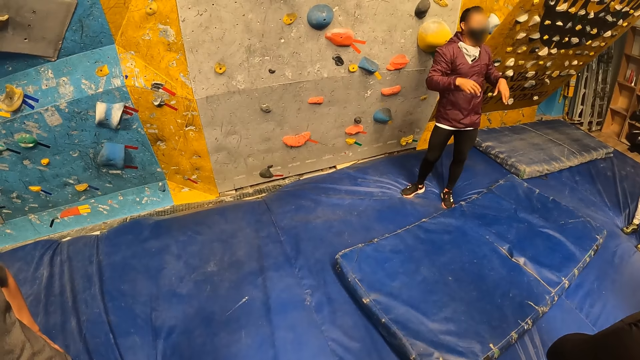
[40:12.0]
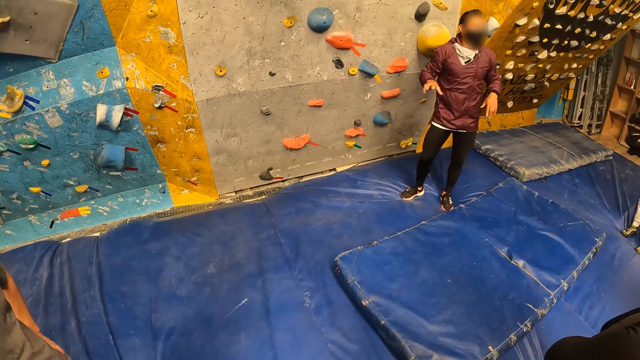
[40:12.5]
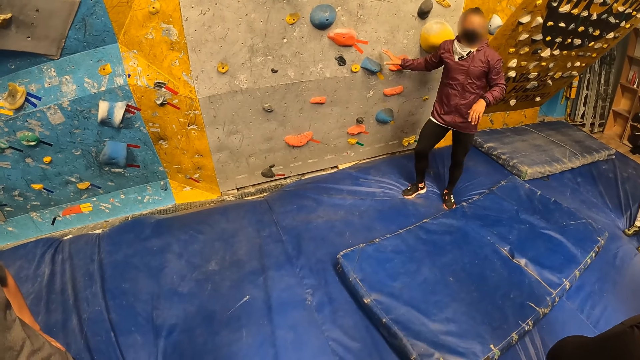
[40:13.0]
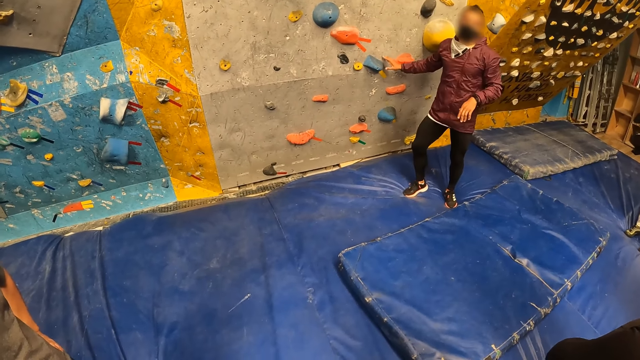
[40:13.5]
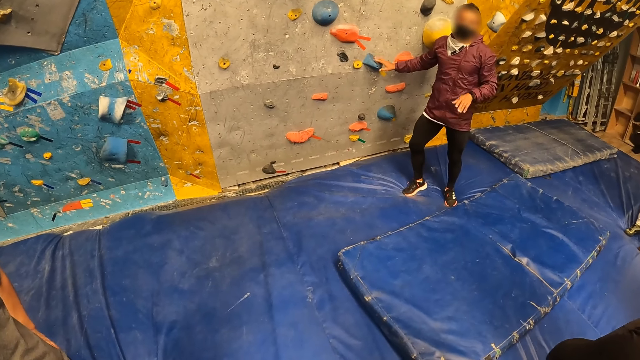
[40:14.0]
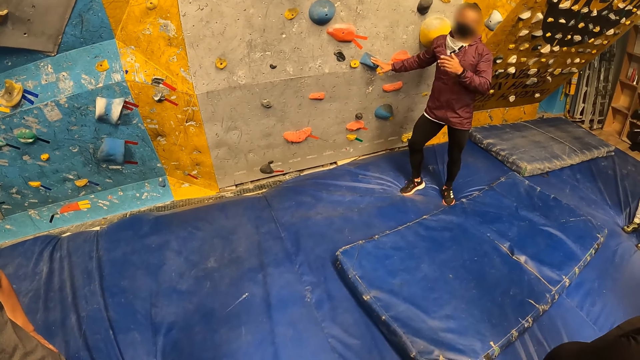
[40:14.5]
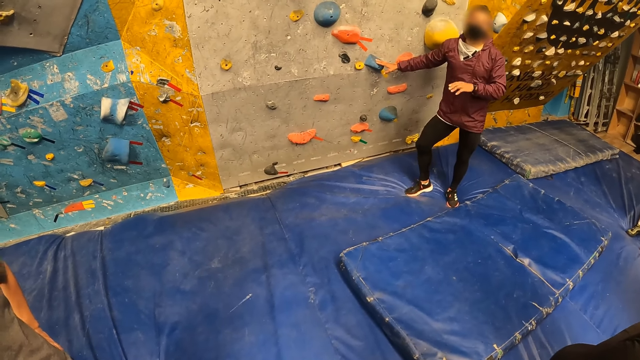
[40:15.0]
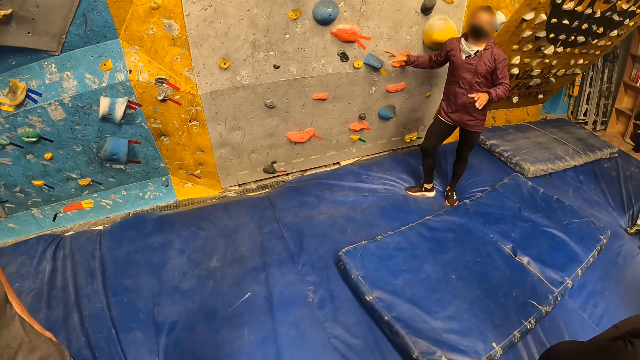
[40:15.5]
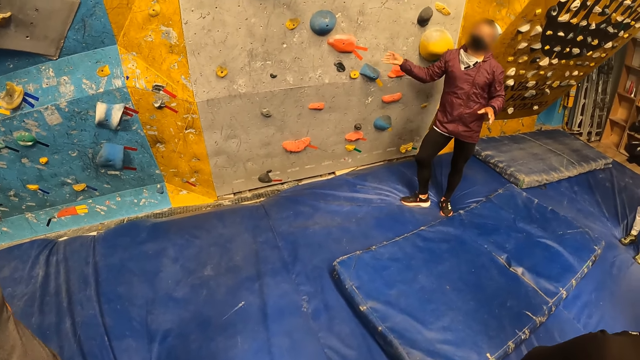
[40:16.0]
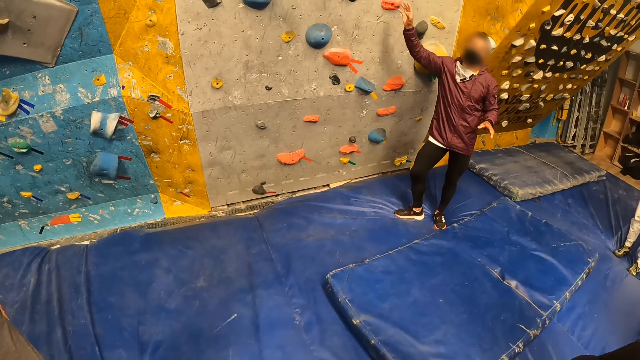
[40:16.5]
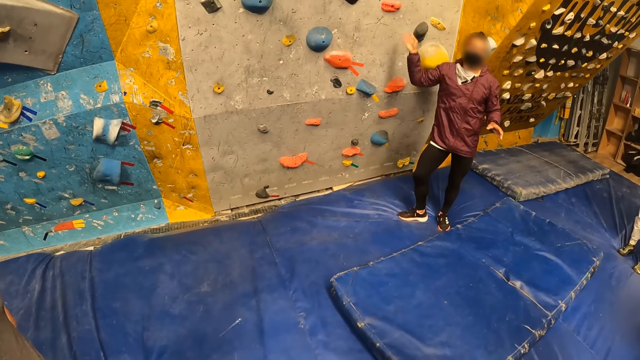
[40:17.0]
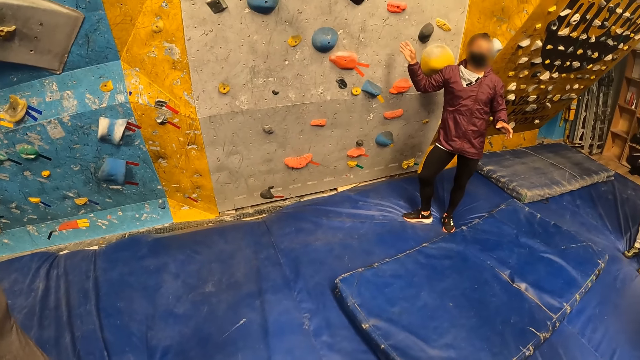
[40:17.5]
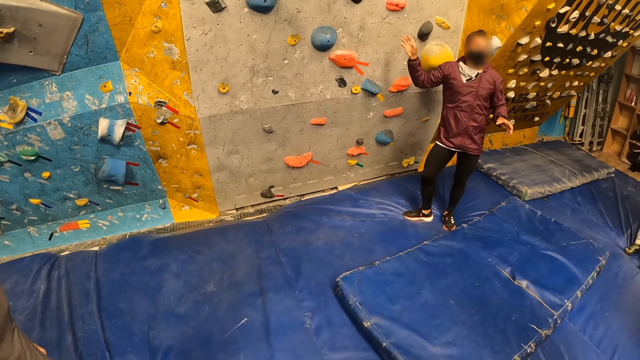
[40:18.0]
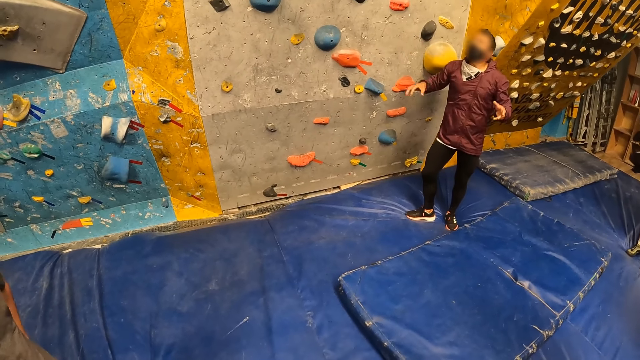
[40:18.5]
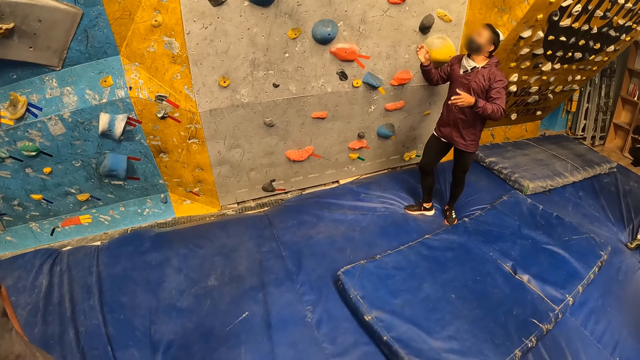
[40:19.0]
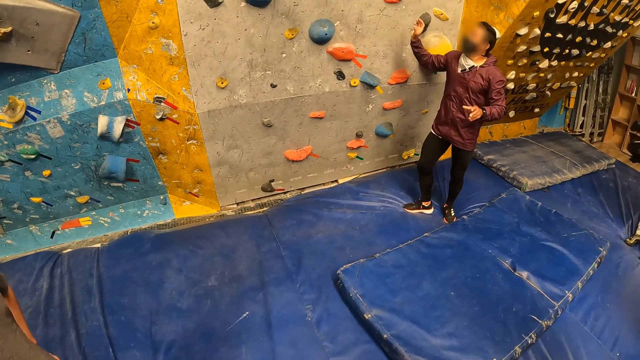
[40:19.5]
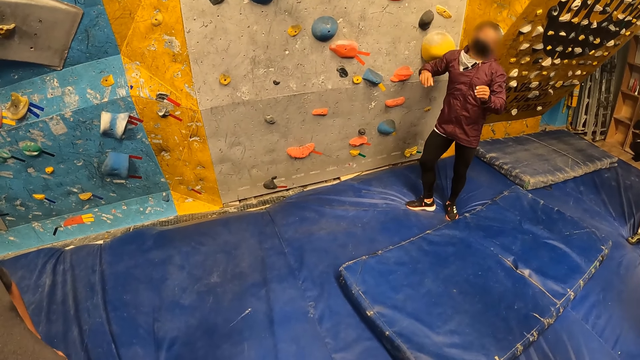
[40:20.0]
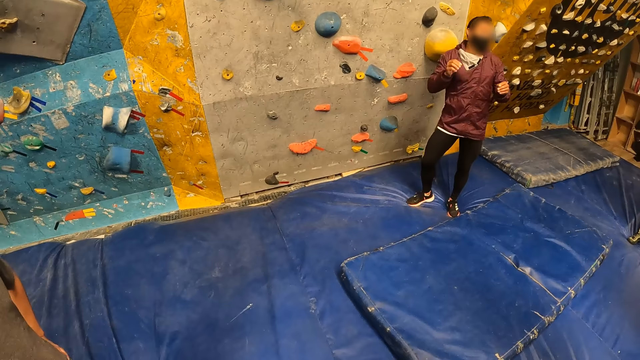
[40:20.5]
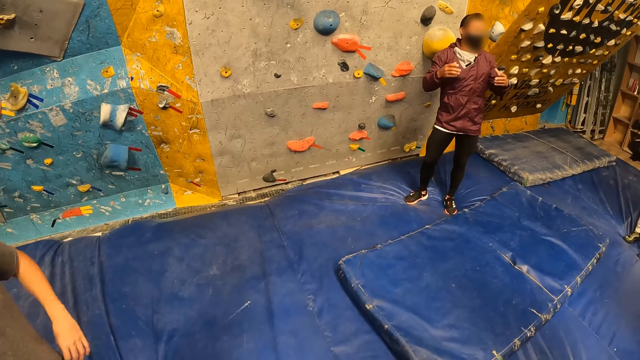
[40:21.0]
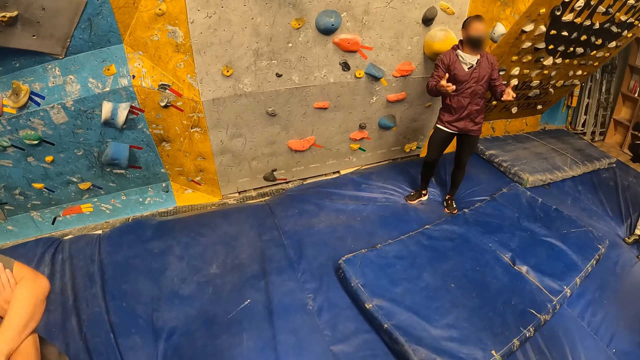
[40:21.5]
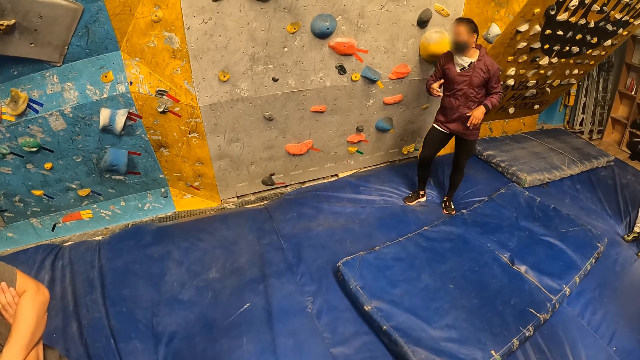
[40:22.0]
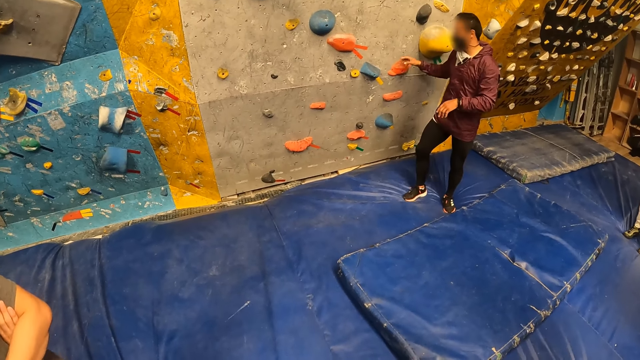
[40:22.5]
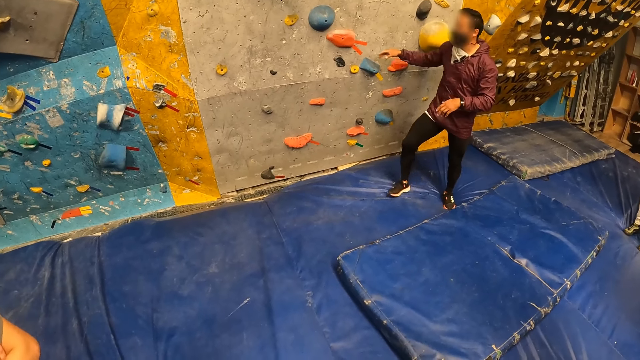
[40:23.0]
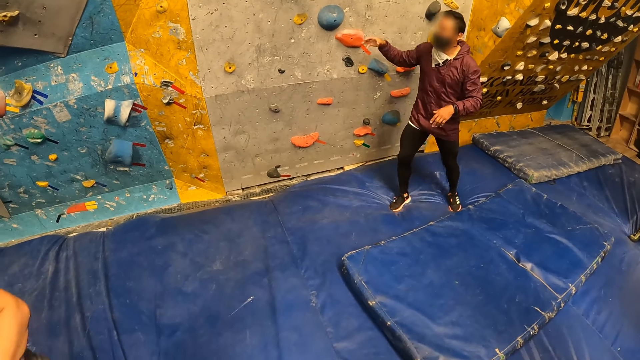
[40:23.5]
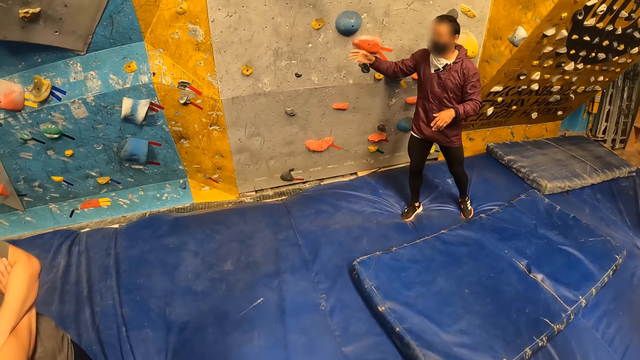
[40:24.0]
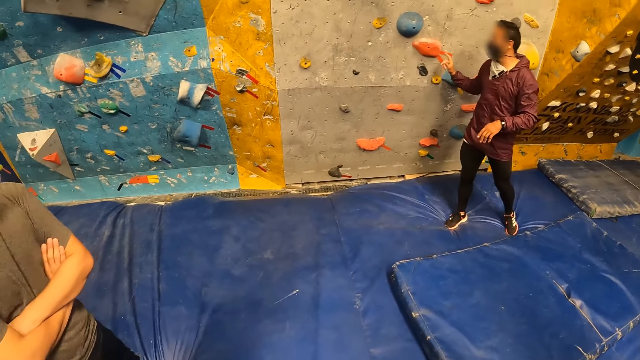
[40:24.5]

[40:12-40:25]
A man crosses his hands.

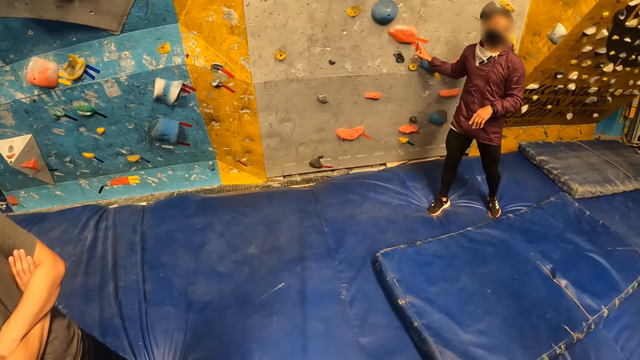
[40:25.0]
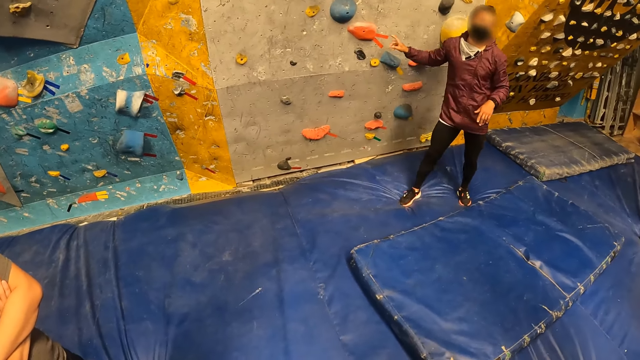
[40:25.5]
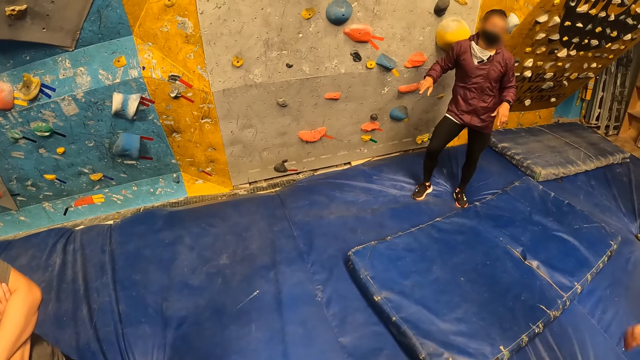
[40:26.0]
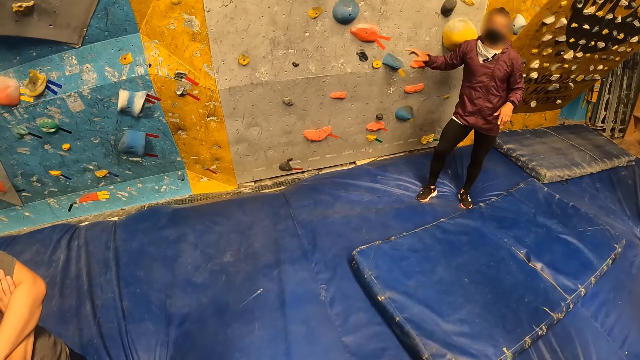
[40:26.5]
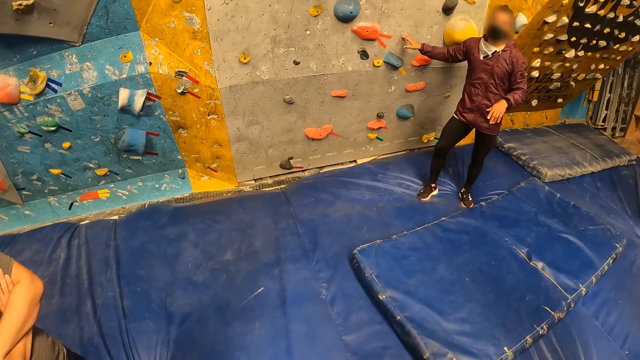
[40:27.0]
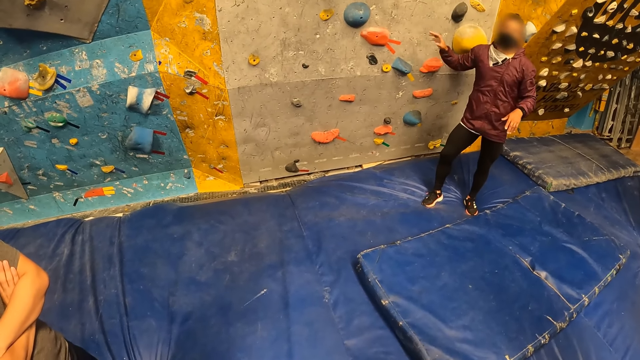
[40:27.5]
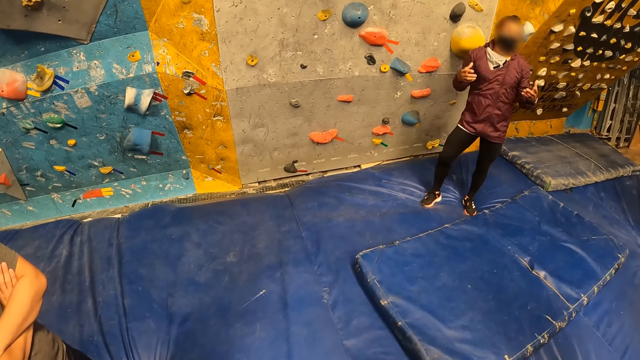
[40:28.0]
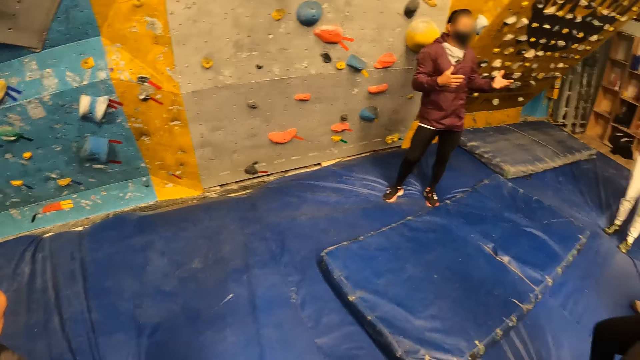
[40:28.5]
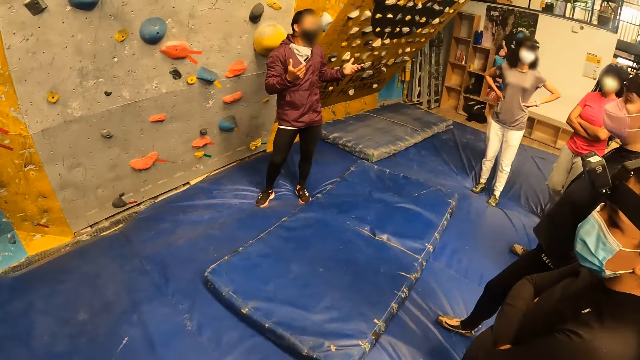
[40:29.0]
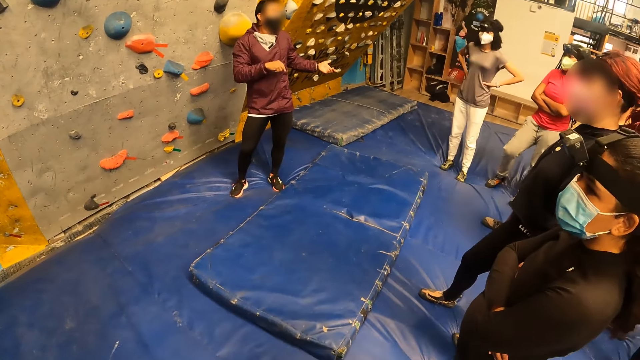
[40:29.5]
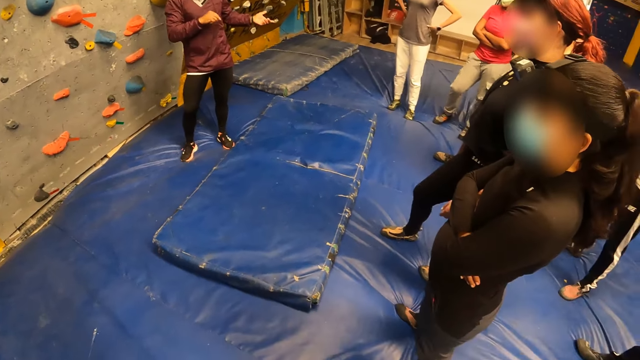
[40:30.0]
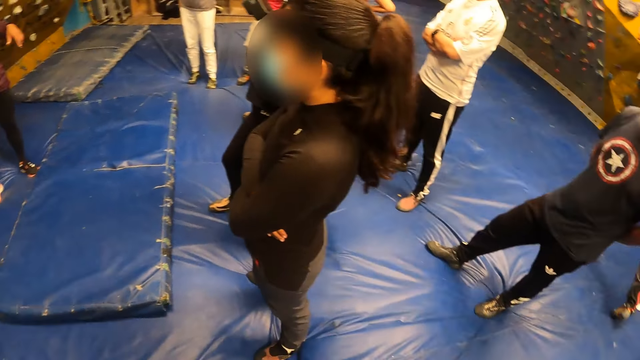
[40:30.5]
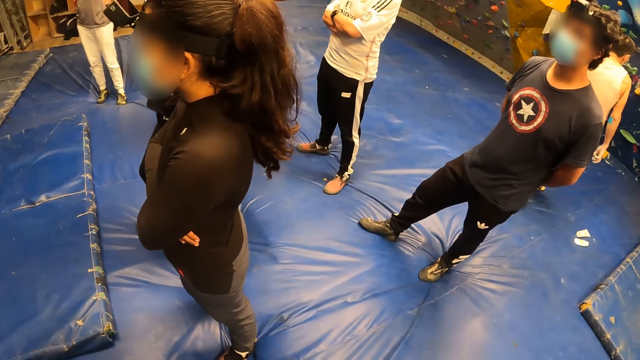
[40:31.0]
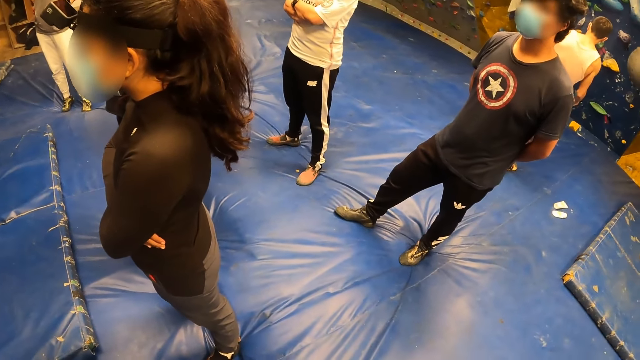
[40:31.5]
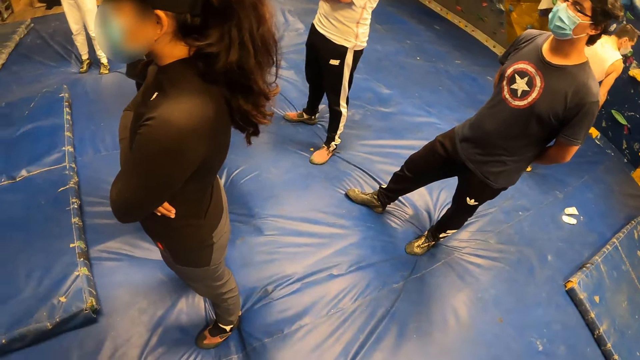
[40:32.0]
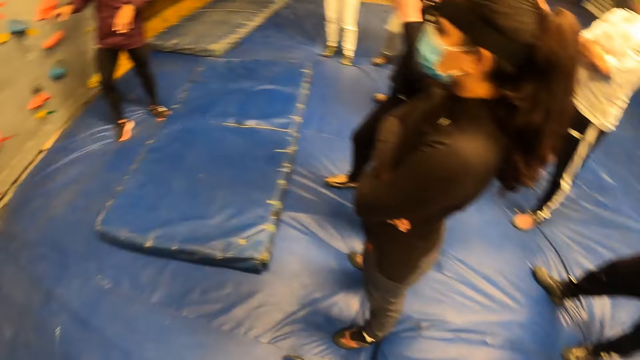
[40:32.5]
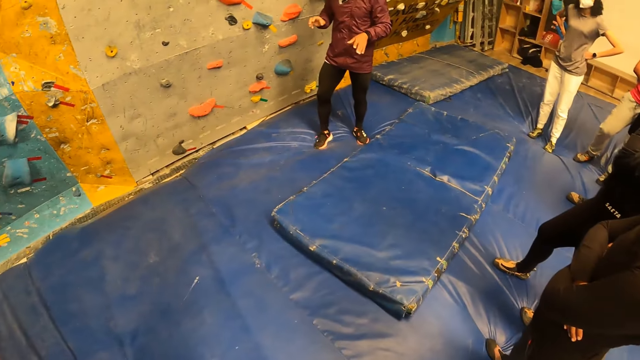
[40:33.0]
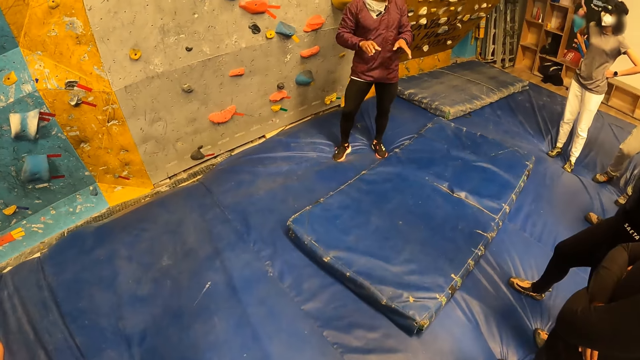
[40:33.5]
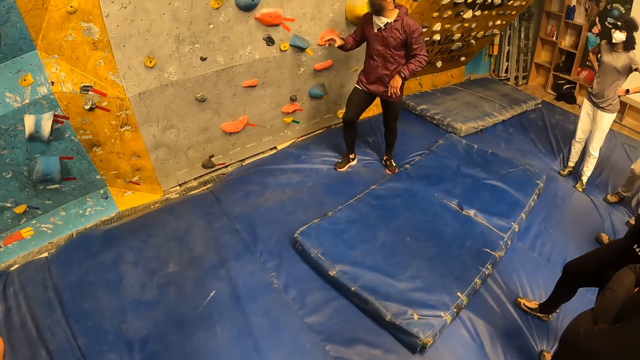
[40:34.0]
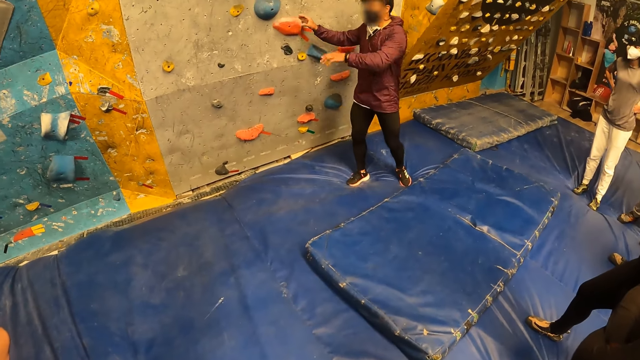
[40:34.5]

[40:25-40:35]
A lady holds her waist. Another lady looks at the wall. A third lady stands next to the second lady and crosses her hands. A man crosses his hands. Another man puts his hands on his back. A third man moves his hands.
